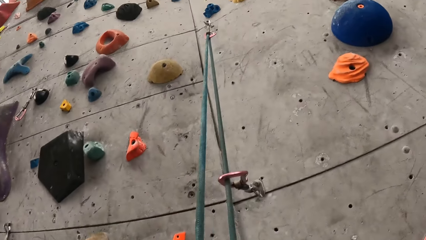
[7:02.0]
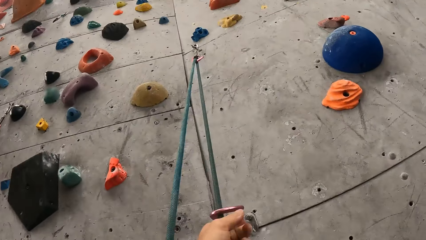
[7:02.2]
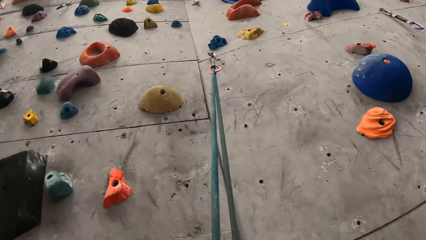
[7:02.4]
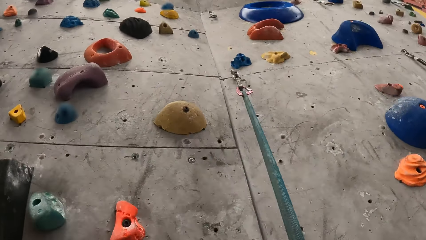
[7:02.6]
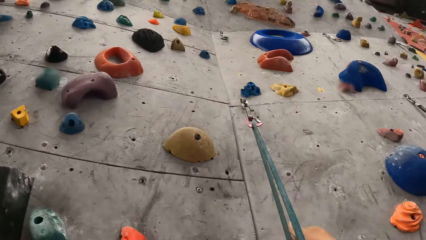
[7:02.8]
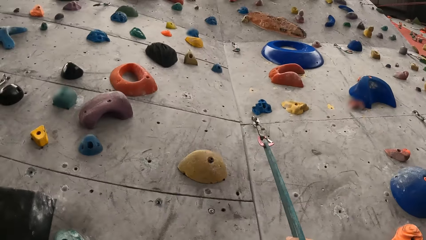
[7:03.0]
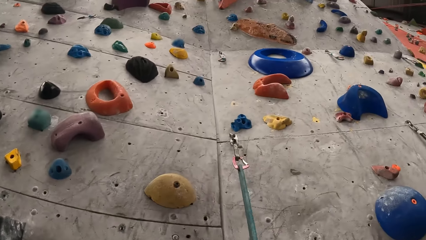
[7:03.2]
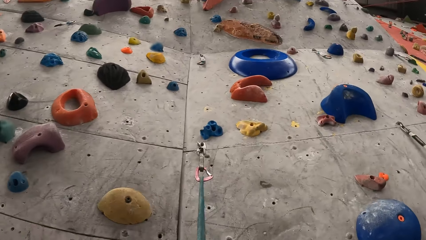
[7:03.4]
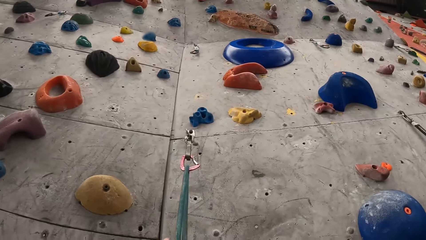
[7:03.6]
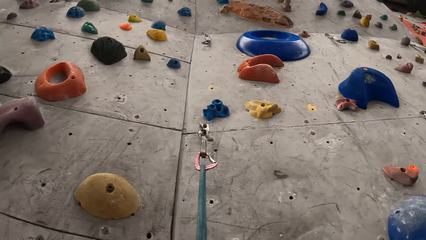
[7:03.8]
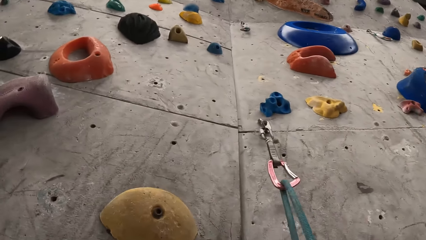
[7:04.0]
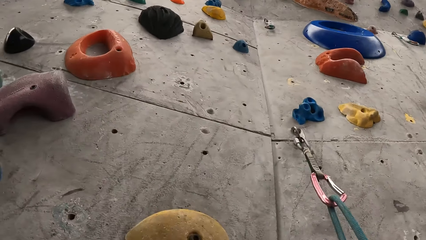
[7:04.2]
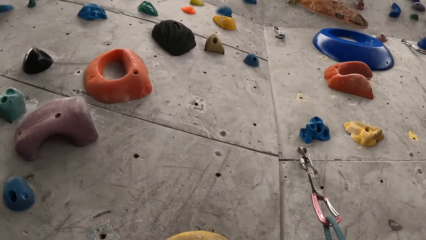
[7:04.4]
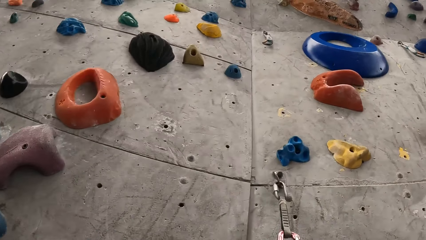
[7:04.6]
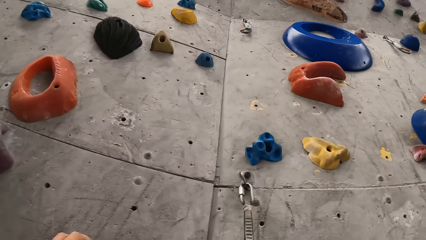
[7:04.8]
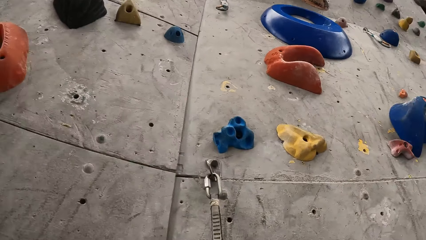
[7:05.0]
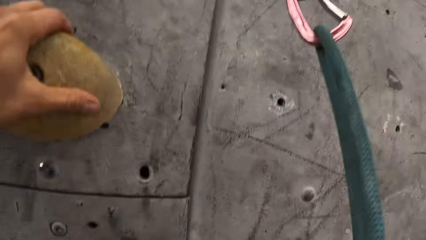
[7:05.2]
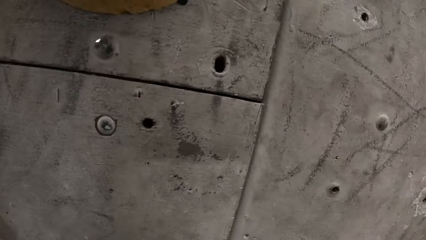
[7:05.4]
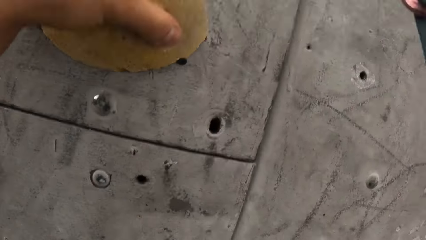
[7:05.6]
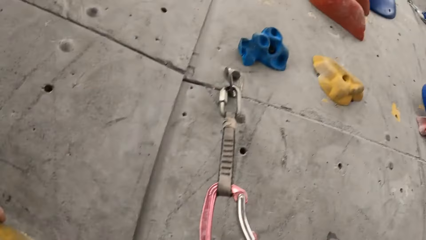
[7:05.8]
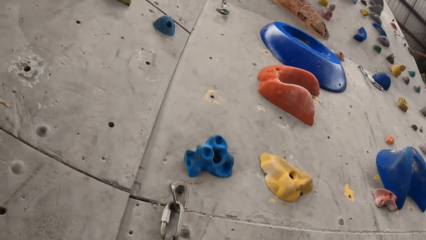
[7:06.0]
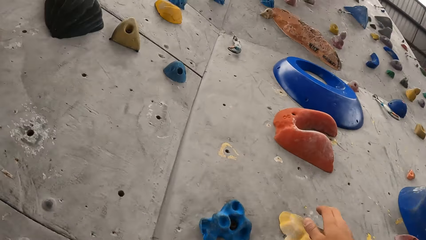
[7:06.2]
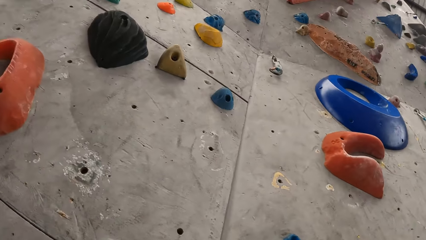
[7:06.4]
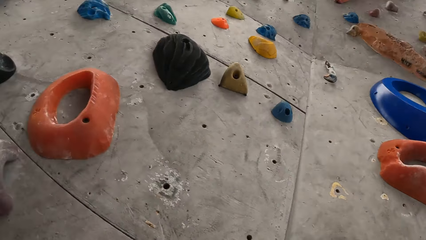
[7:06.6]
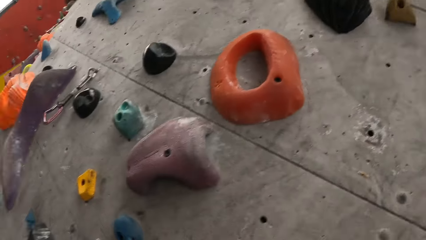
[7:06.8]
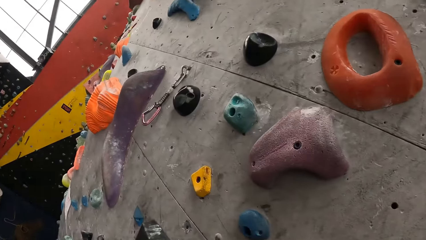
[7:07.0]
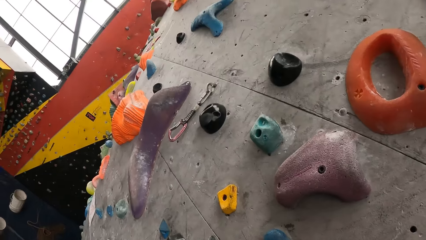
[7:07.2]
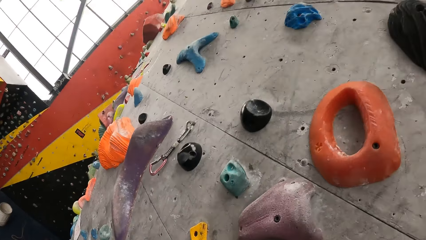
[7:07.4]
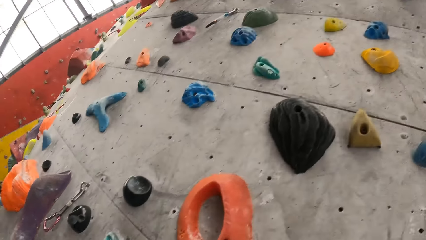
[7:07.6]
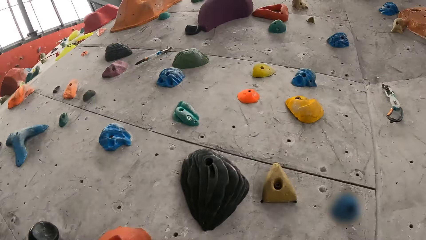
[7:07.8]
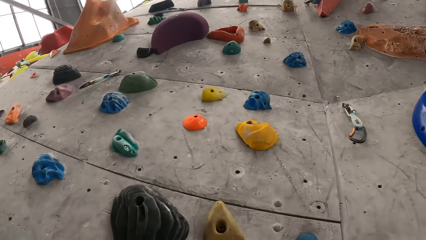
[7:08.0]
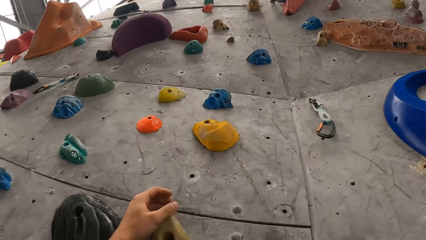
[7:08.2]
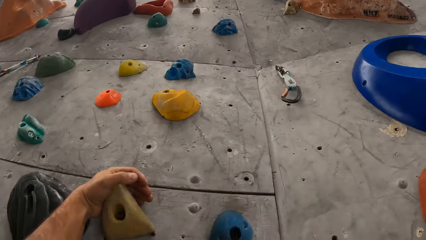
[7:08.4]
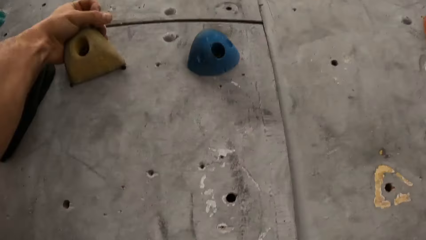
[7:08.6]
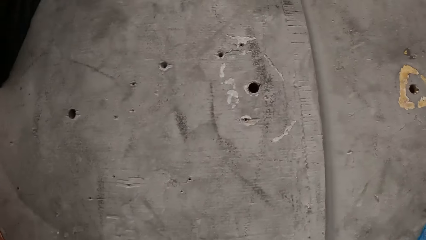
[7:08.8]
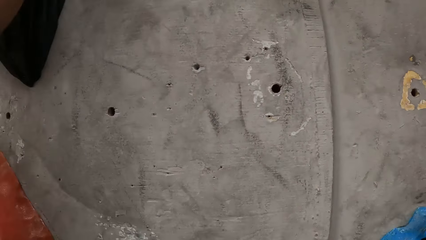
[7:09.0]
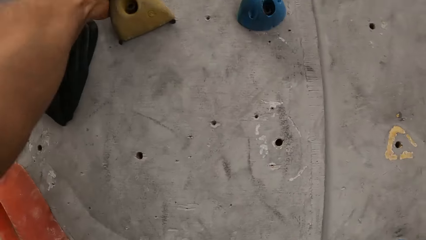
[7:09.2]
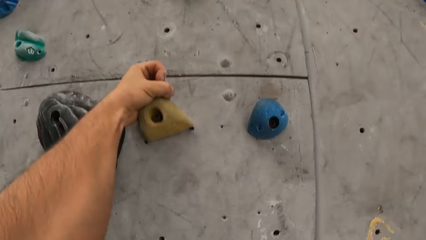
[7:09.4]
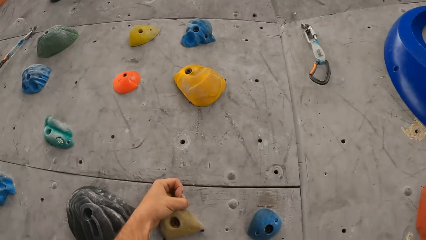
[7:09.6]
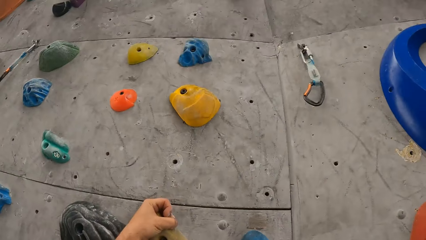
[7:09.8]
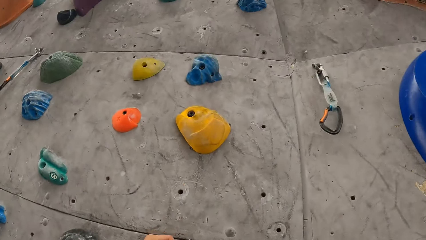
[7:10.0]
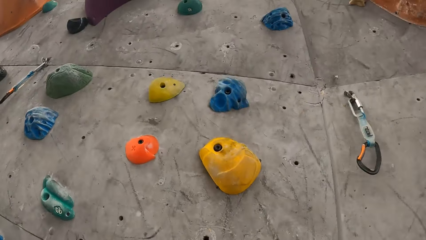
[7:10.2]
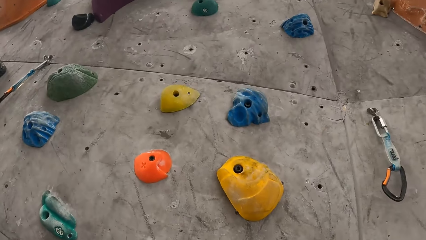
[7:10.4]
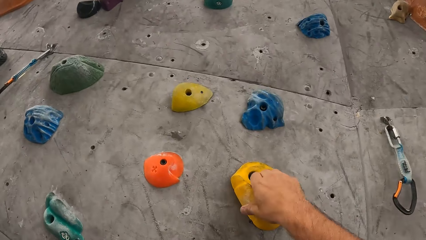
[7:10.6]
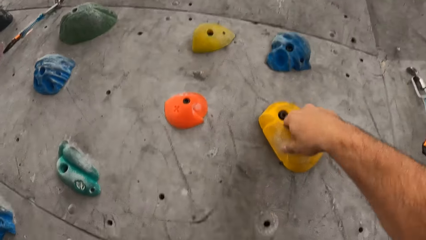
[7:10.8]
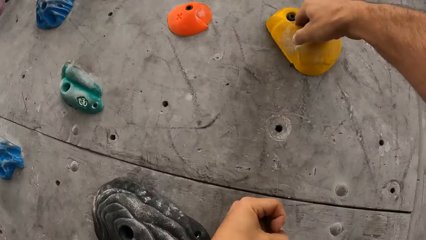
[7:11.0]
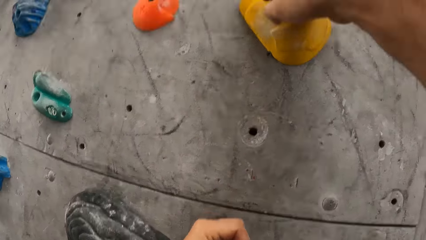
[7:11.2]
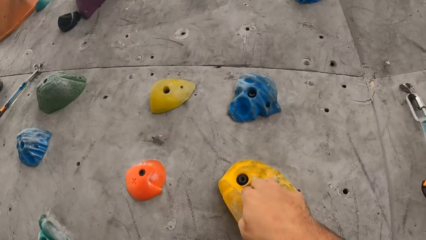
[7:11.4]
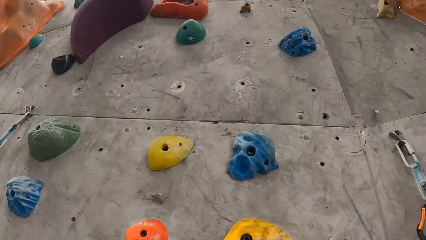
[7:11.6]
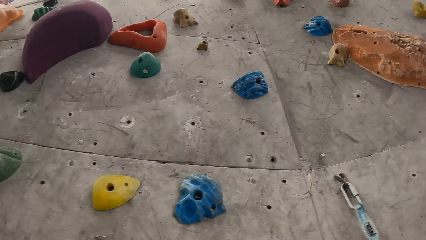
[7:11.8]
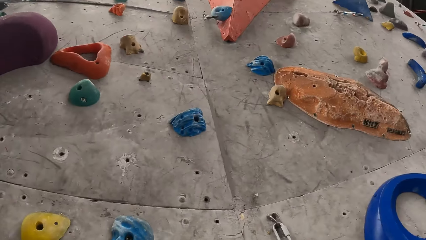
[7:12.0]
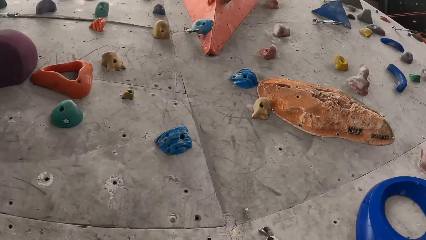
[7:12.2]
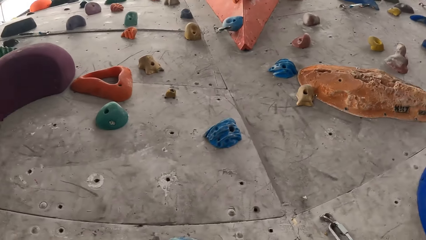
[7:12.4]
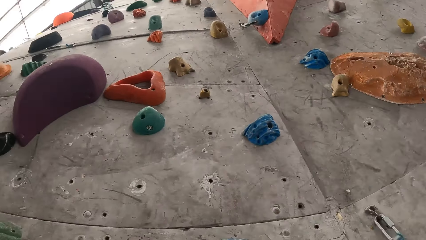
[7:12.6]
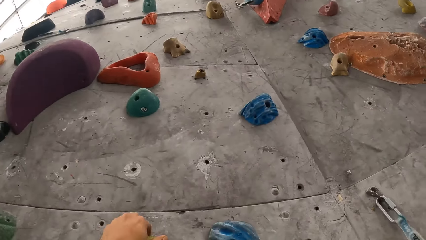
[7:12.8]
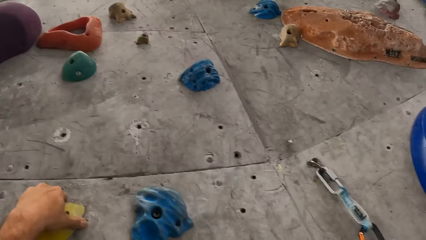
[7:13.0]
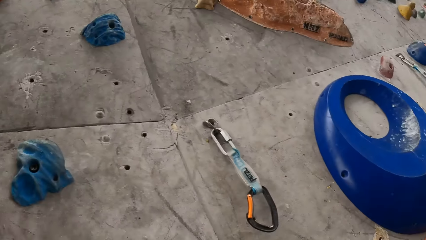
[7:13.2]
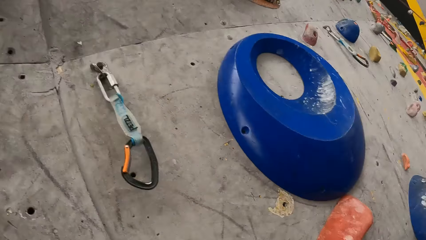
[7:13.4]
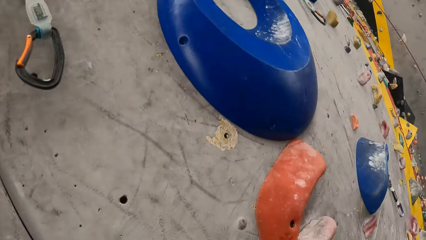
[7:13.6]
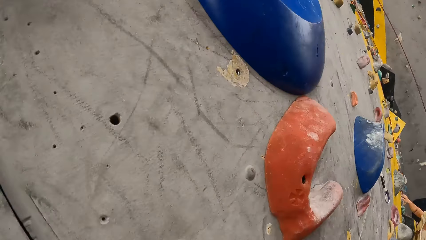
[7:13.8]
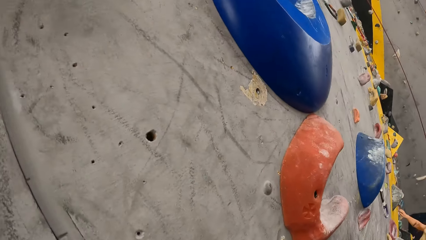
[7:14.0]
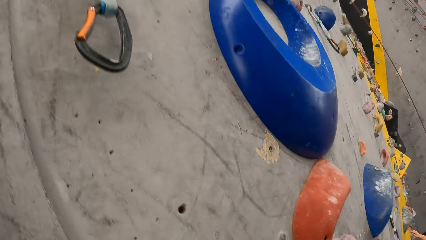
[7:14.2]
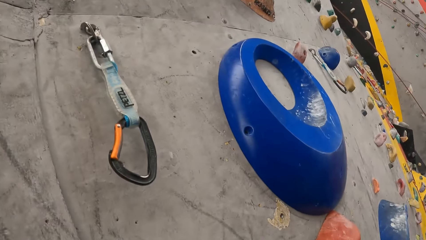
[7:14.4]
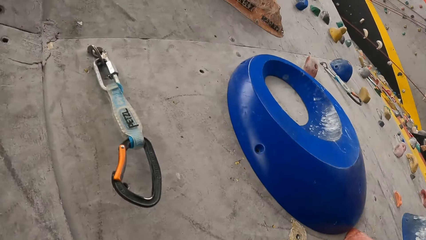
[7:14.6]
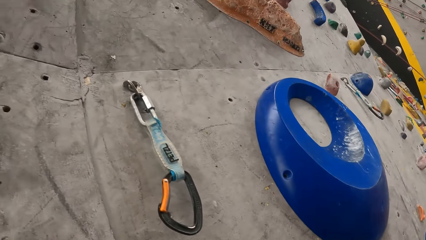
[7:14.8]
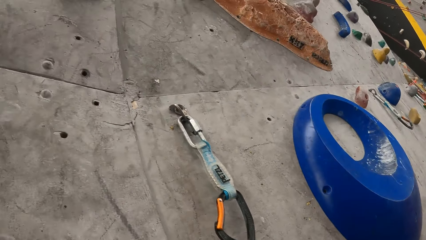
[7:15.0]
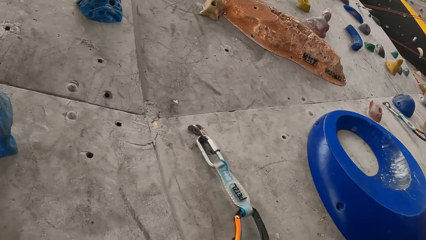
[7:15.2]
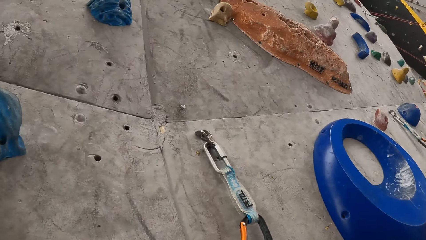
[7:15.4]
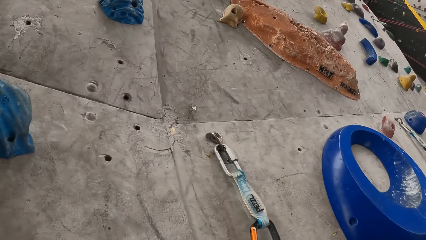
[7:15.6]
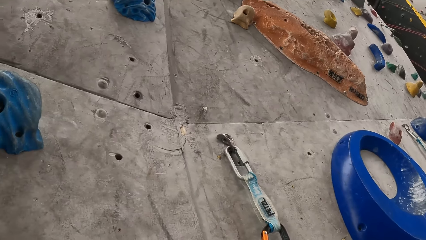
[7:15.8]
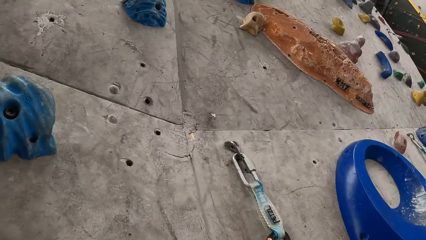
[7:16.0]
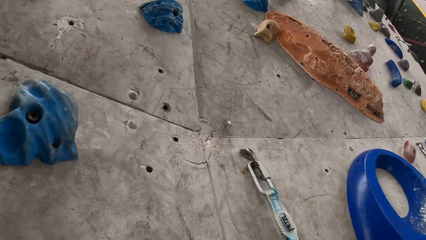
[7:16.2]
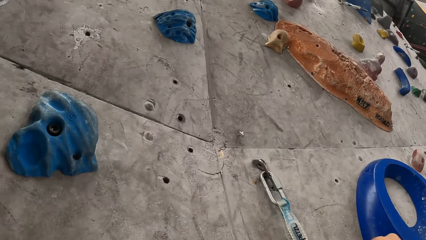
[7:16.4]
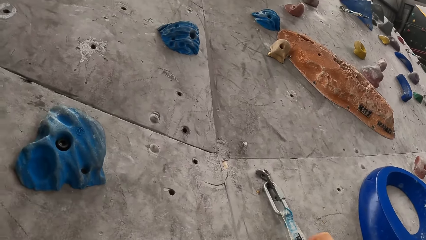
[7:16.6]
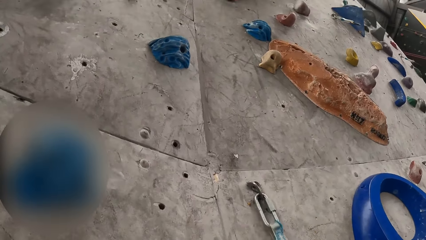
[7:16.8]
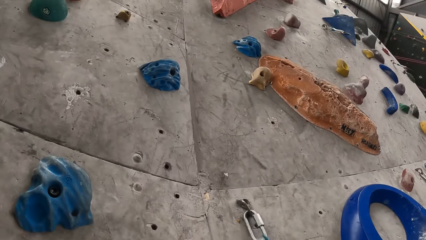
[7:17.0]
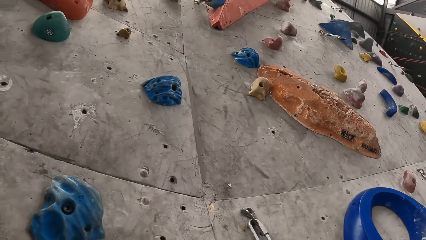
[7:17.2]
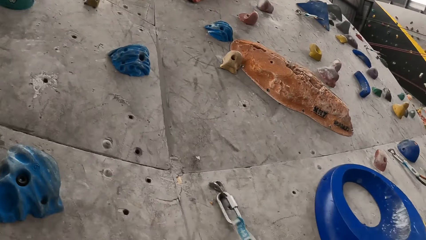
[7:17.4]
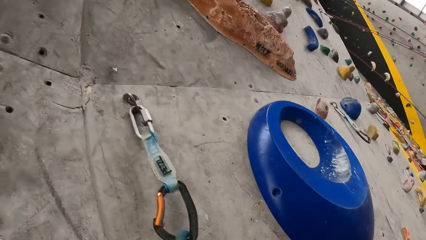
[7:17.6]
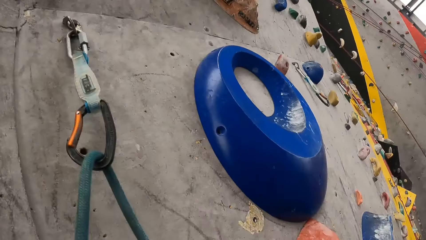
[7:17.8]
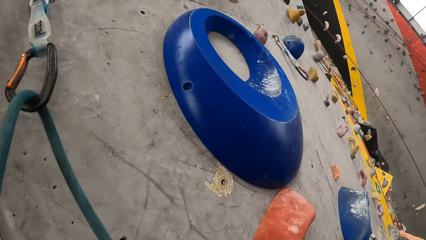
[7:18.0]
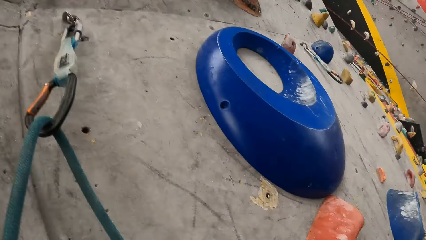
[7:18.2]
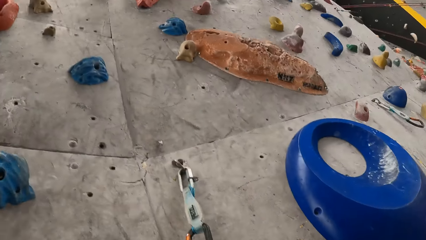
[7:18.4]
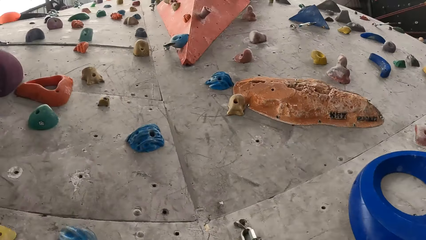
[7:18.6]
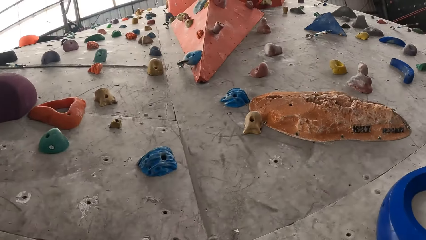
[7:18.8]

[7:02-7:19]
The camera wearer holds a climbing hold. They look down the bouldering wall. They look up the bouldering wall. They hold a climbing hold. They look down the bouldering wall. They look up the bouldering wall. They look around the bouldering wall. They hook a rope on a hook.
